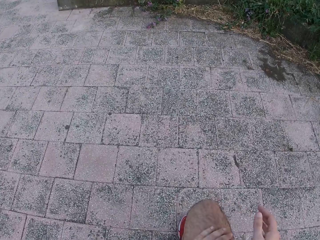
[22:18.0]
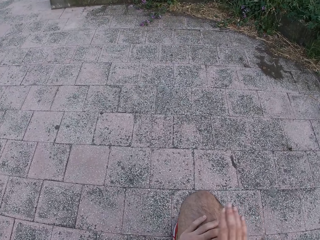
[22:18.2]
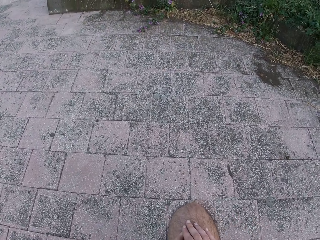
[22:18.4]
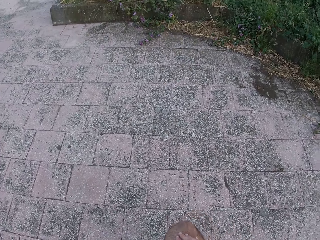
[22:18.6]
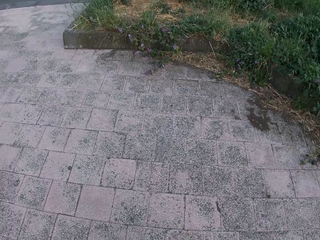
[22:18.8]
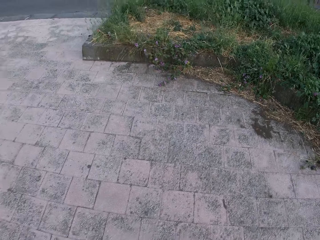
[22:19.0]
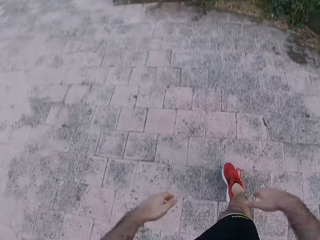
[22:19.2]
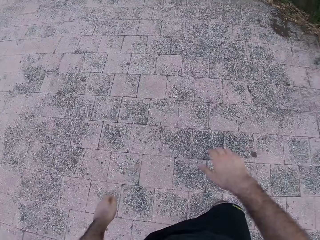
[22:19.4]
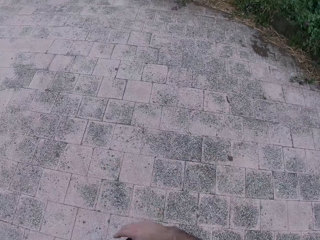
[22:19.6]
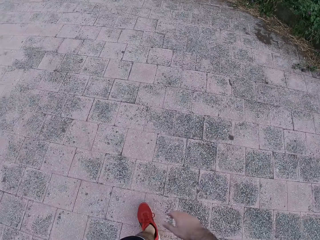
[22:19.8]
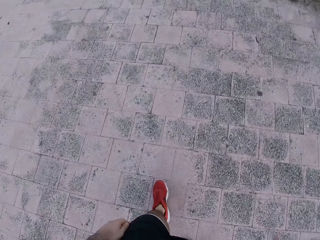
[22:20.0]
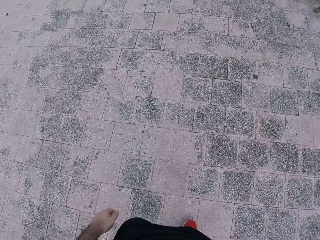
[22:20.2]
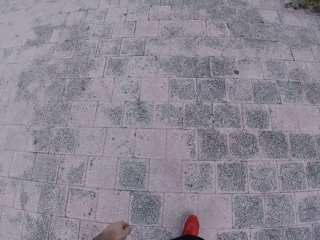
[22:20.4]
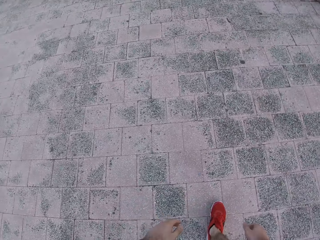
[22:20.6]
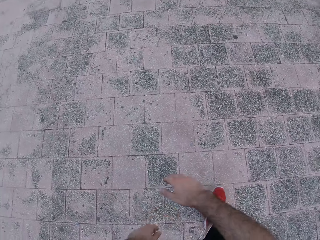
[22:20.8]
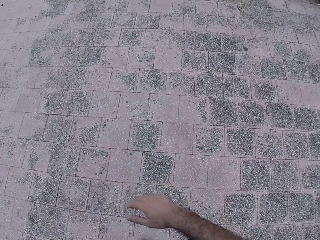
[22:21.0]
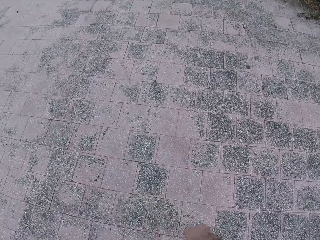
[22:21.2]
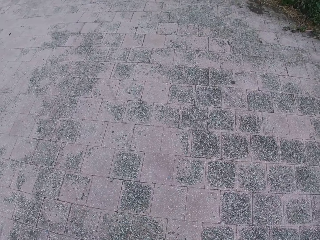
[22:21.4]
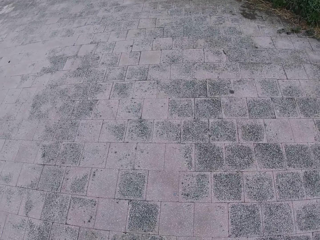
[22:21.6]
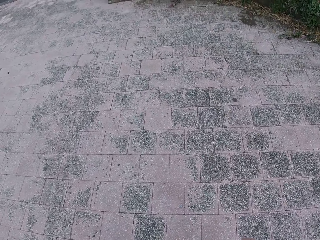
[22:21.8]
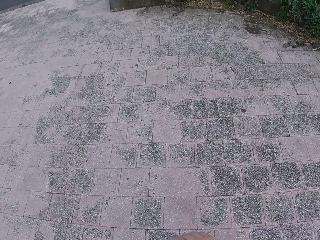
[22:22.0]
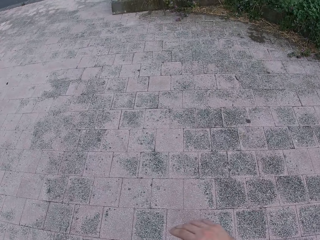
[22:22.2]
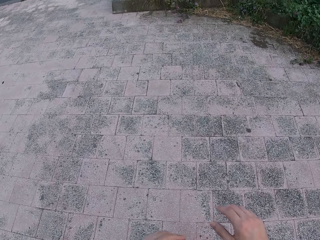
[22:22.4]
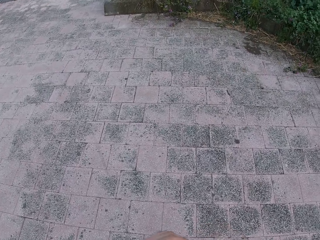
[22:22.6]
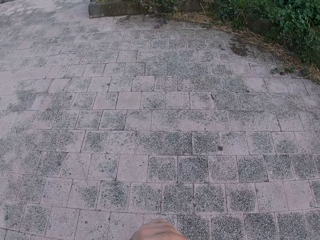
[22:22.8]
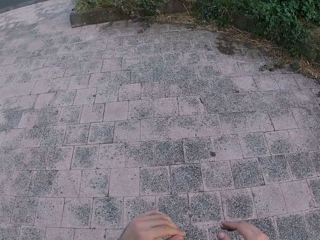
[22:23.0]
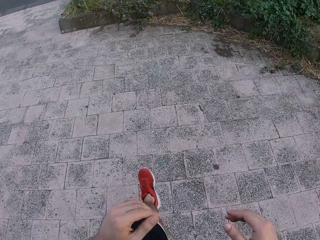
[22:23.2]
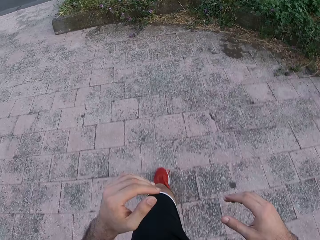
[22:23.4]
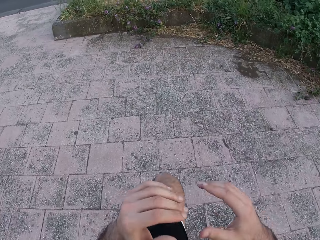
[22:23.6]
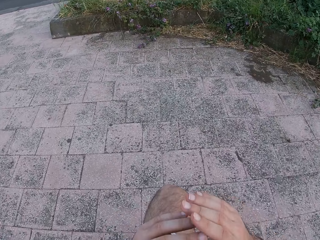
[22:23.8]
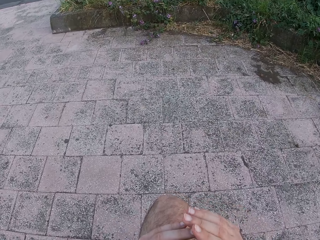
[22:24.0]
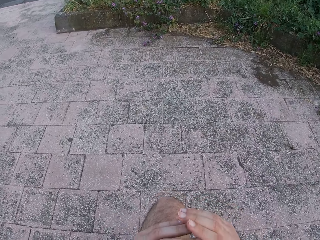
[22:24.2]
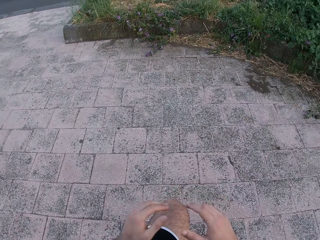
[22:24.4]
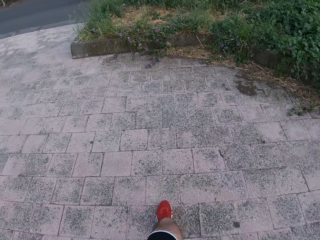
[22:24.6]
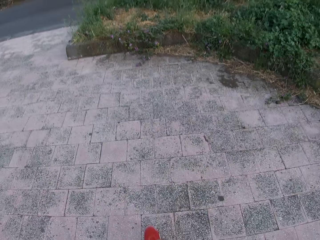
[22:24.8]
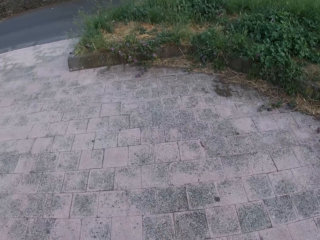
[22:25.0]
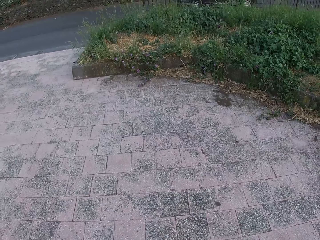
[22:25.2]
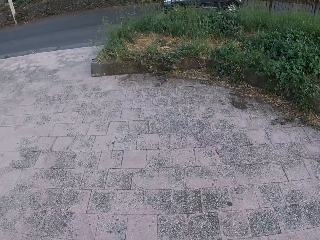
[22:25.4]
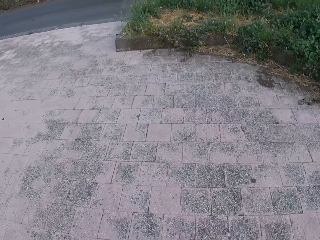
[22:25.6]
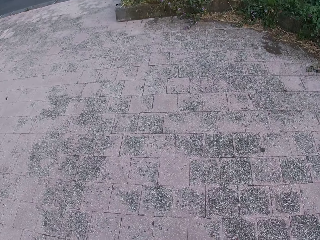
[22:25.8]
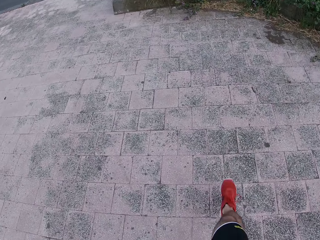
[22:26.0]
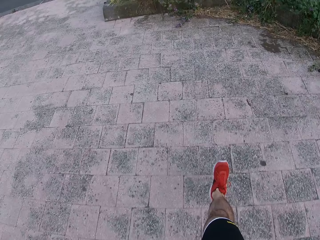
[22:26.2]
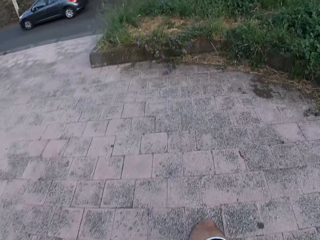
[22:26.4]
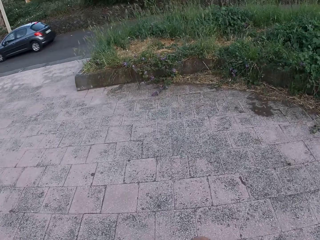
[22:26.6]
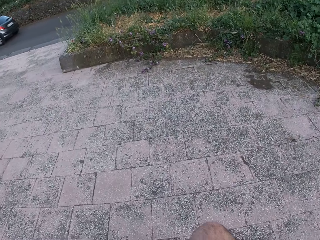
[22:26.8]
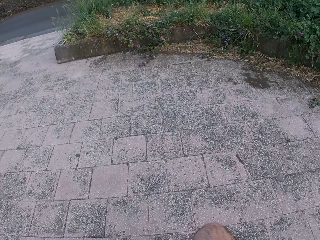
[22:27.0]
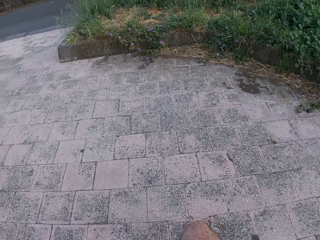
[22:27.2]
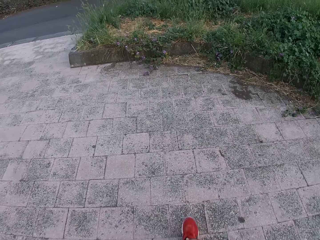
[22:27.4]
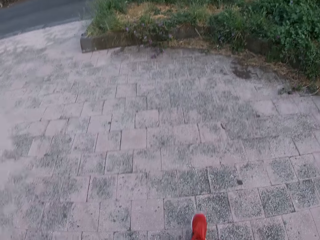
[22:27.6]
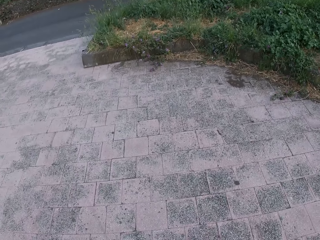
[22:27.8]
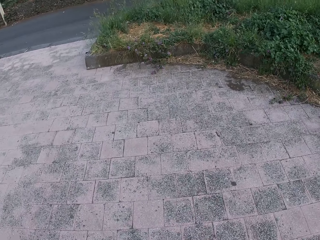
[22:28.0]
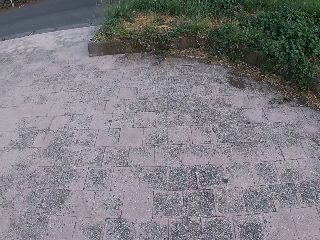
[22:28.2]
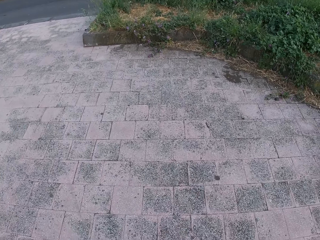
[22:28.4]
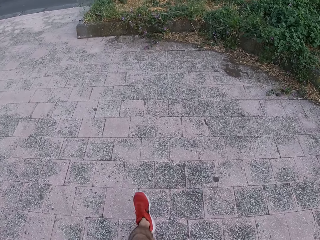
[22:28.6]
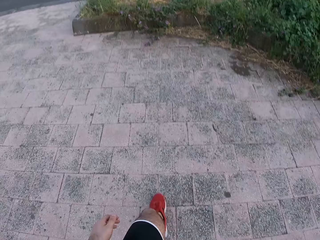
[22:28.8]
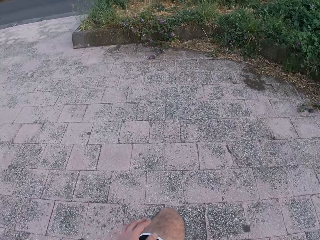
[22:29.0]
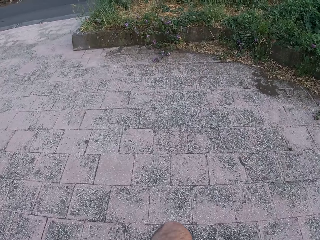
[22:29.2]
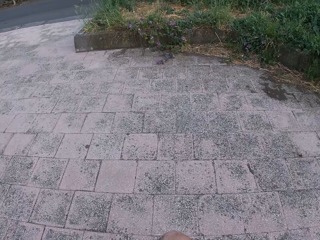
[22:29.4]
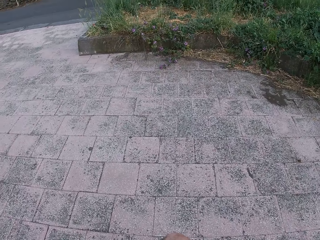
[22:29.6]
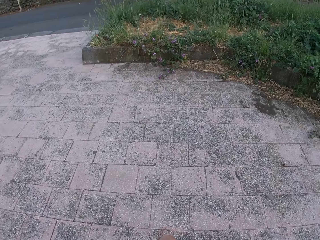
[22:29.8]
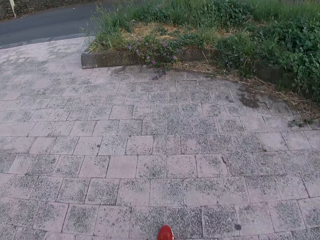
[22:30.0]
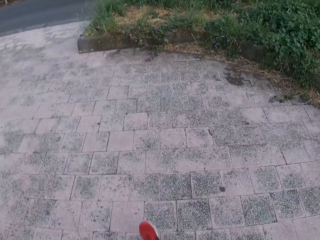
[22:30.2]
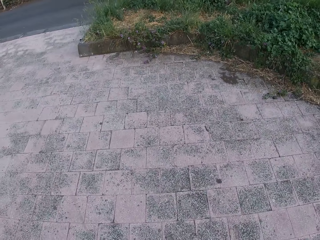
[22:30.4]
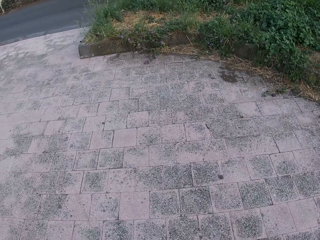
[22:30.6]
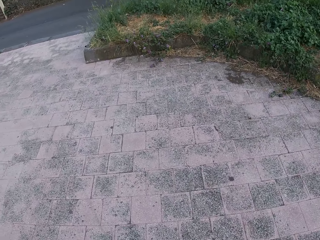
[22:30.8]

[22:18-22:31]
The camera wearer moves both hands. He bends his right knee forwards. He pushes the right leg in front. He moves both hands. He walks around. He walks backwards. He pushes the left leg in front. He bends his left knee forwards. He moves both hands. He looks around. He bends his right knee forwards. He moves the right leg in front. He pushes the right leg in front. He pulls back the right leg. He moves the left leg in front. He bends his left knee forwards. He moves both hands. He pushes the left leg in front. He pulls back the left leg.

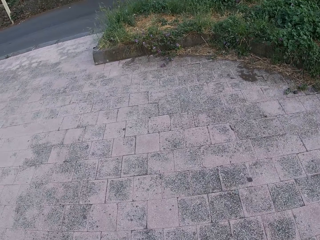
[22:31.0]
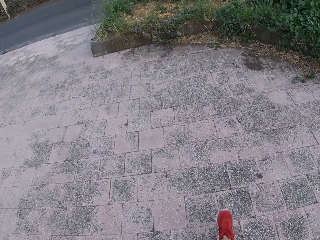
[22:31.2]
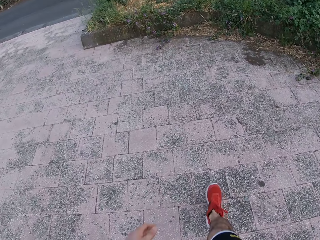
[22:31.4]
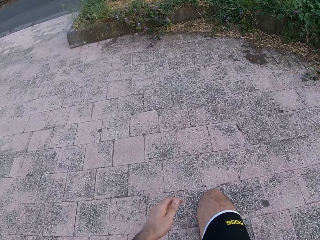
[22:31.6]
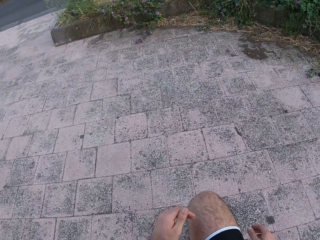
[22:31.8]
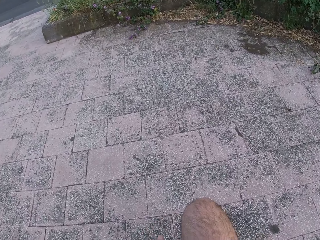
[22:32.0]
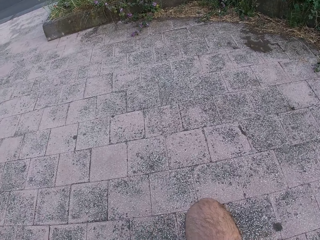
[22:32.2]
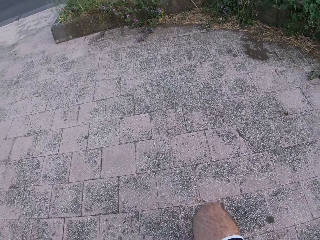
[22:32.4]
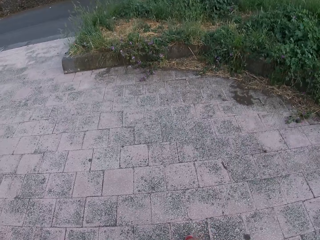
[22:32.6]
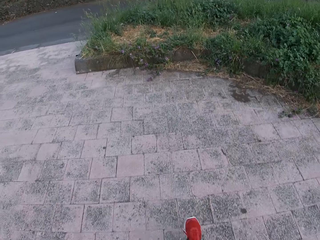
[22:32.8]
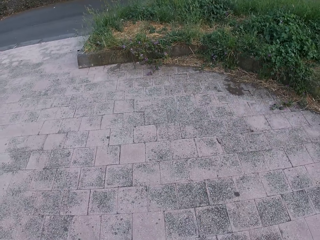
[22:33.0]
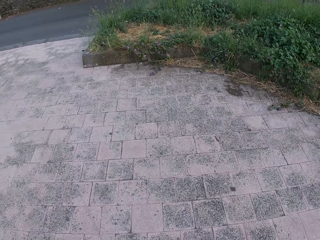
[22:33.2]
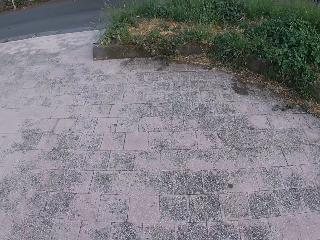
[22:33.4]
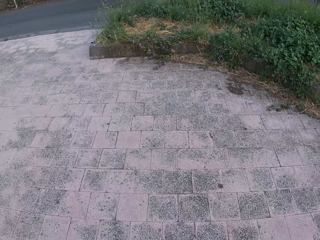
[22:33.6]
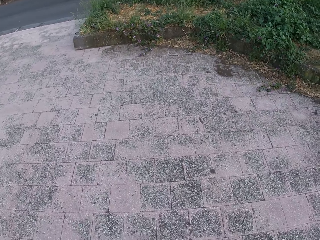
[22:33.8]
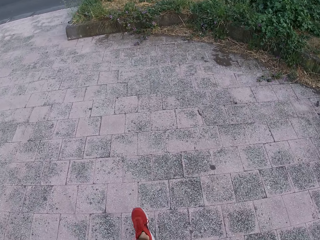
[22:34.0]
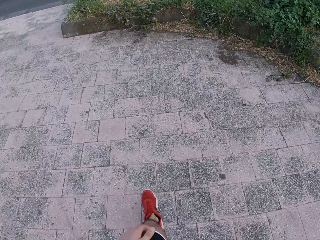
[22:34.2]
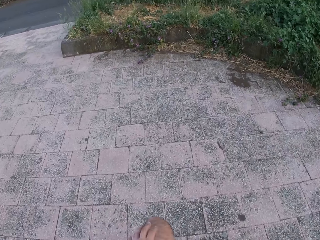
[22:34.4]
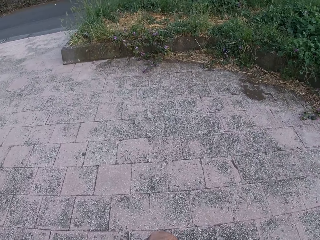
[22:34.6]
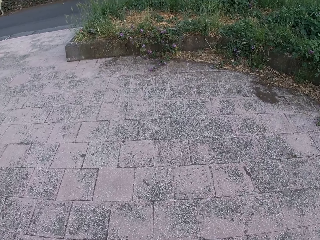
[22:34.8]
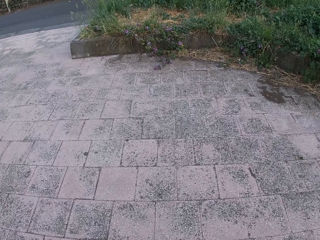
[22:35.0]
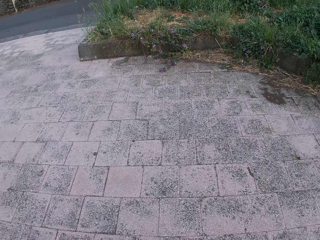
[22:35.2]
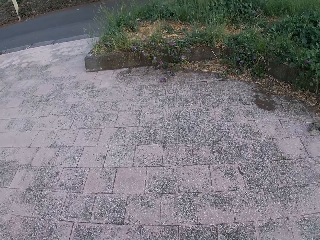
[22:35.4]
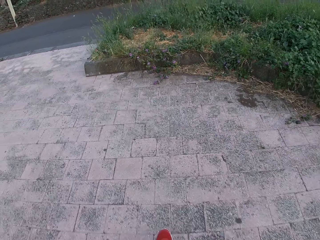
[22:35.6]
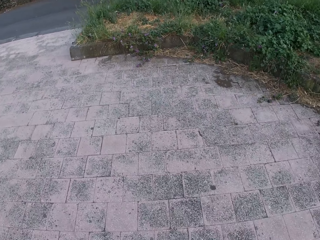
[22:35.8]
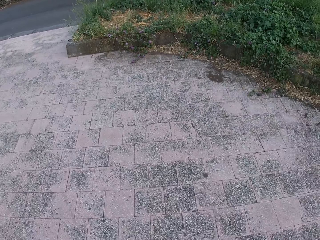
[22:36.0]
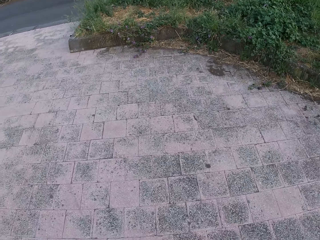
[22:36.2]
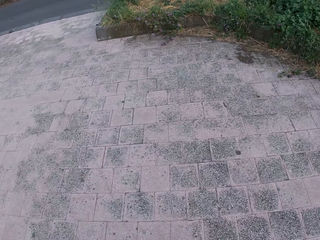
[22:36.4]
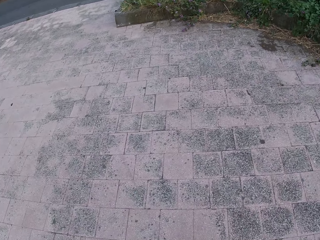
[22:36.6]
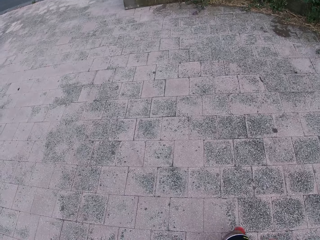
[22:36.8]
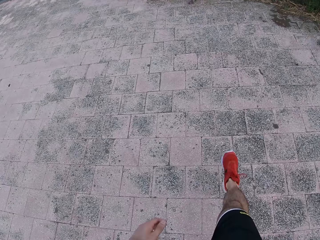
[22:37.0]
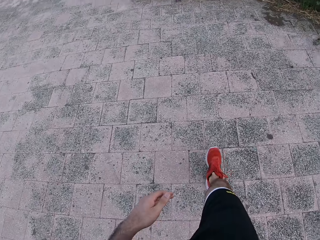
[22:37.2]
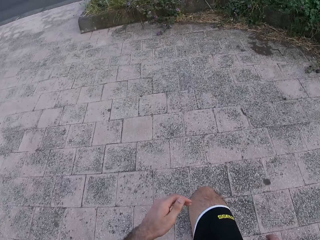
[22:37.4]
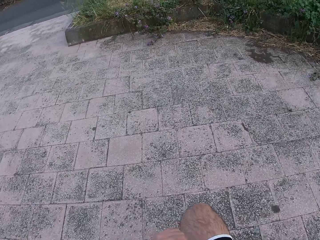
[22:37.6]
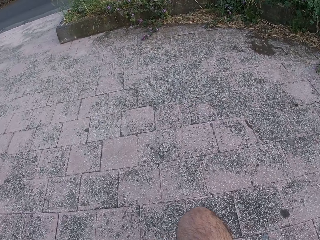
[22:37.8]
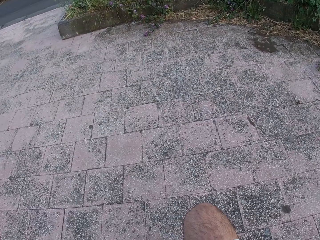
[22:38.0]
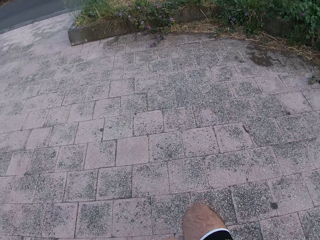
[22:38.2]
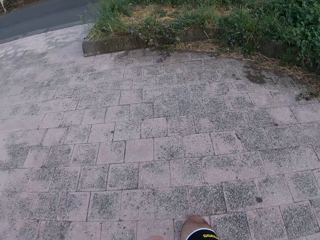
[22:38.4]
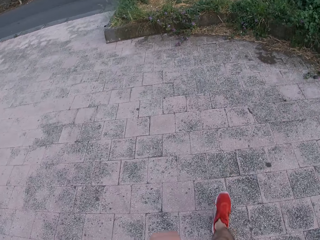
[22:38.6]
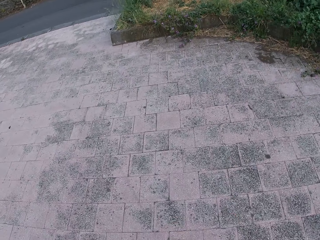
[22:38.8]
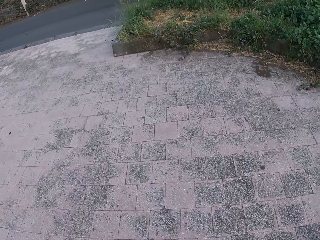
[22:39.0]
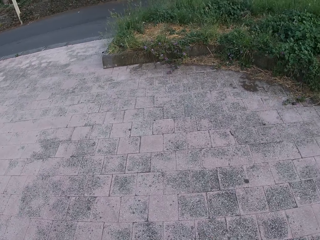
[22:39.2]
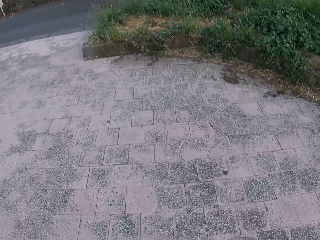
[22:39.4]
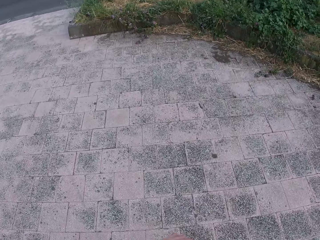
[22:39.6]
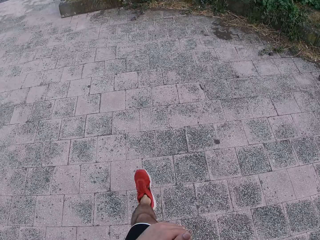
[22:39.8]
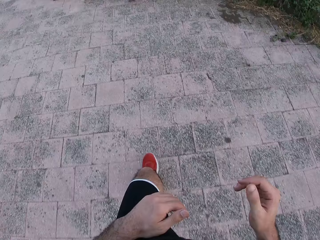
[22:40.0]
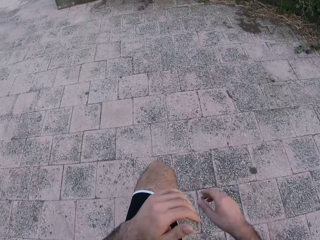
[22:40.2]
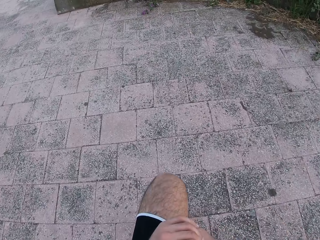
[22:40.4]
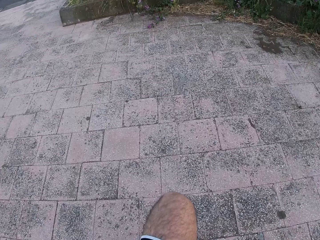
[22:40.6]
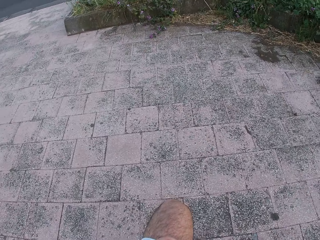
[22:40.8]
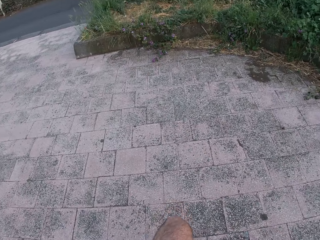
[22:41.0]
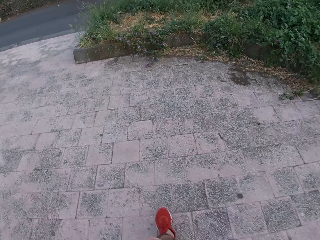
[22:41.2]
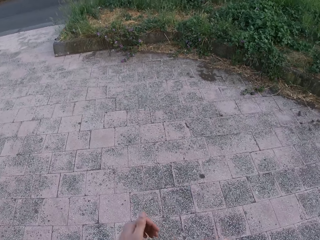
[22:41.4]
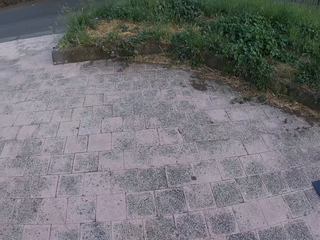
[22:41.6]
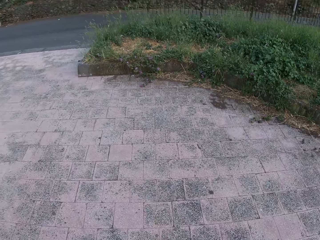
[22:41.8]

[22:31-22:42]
The camera wearer moves the right leg. He pushes the right leg in front. He bends his right knee forwards. He pulls back the right leg. He moves the left leg. He pushes the left leg in front. He pulls back the left leg. He looks down. He moves the right leg. He bends his right knee forwards. He pushes the right leg in front. He pulls back the right leg. He moves the left leg. He moves both hands. He bends his left knee forwards. He pushes the left leg in front. He pulls back the left leg.
